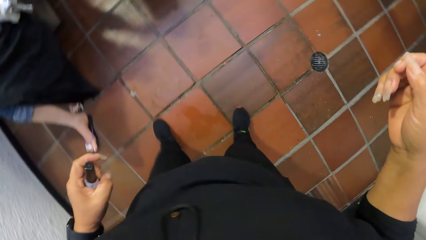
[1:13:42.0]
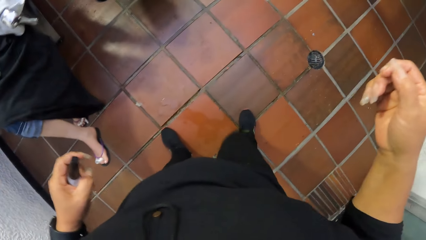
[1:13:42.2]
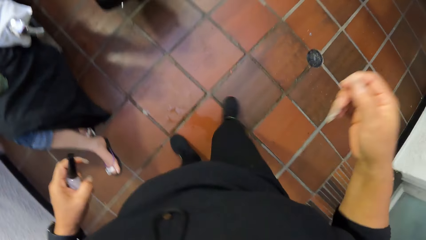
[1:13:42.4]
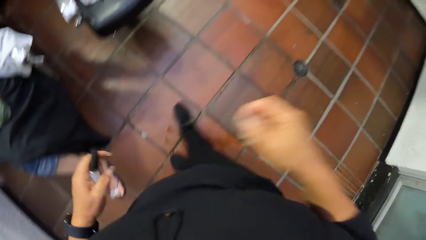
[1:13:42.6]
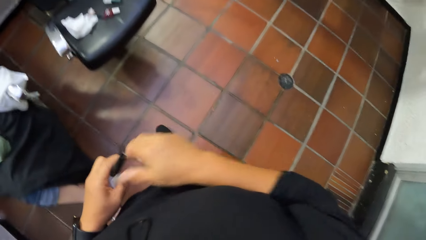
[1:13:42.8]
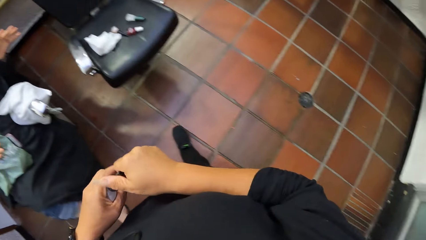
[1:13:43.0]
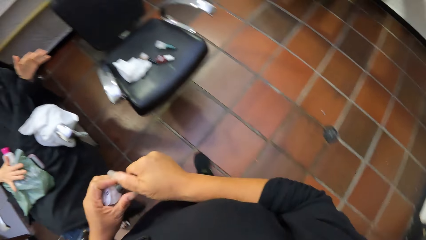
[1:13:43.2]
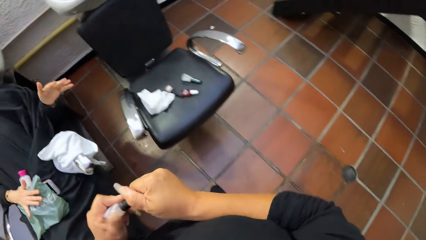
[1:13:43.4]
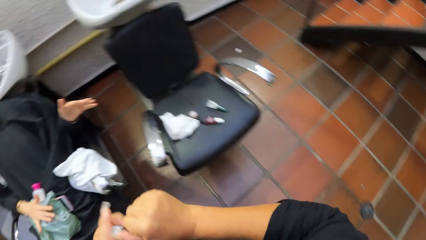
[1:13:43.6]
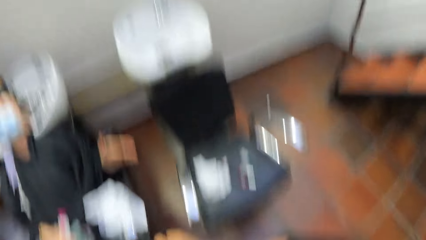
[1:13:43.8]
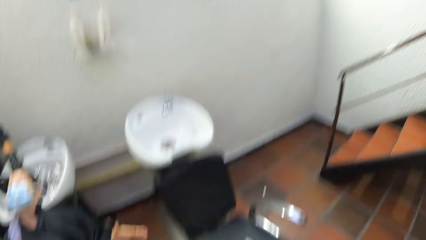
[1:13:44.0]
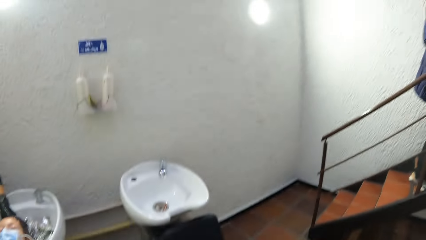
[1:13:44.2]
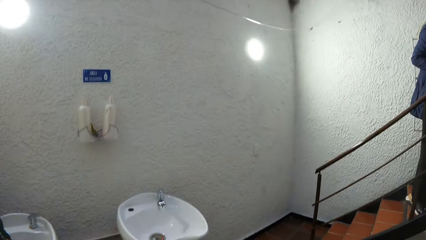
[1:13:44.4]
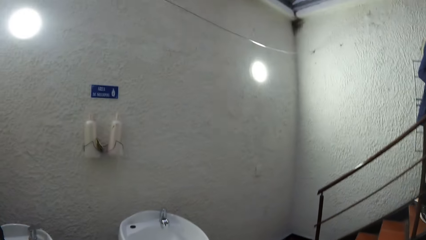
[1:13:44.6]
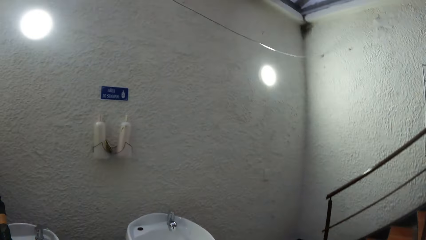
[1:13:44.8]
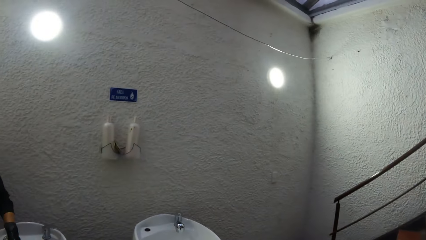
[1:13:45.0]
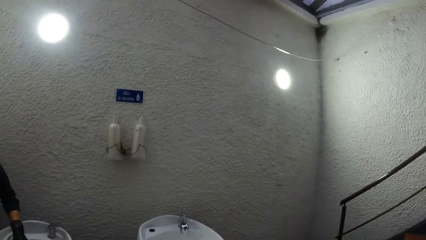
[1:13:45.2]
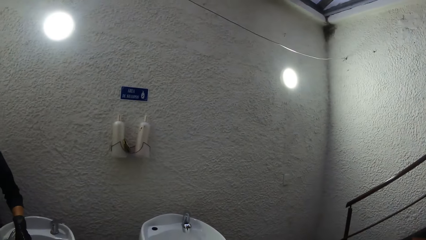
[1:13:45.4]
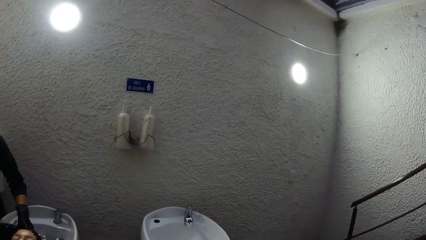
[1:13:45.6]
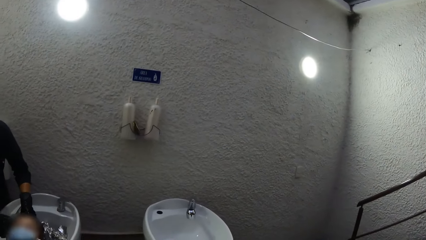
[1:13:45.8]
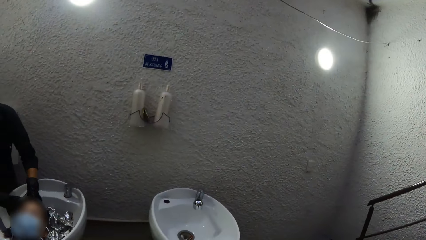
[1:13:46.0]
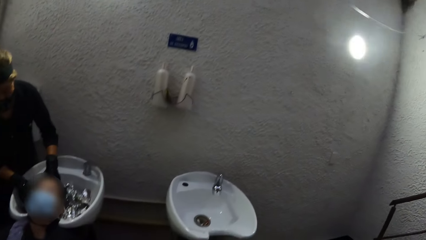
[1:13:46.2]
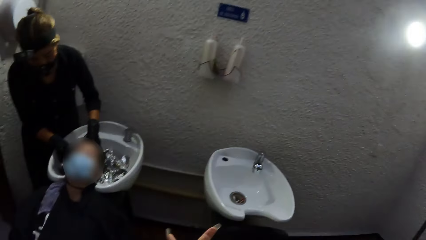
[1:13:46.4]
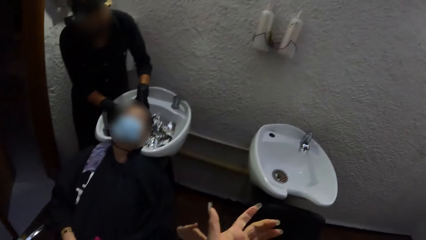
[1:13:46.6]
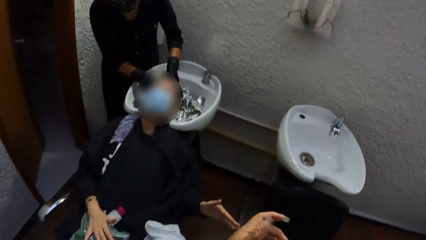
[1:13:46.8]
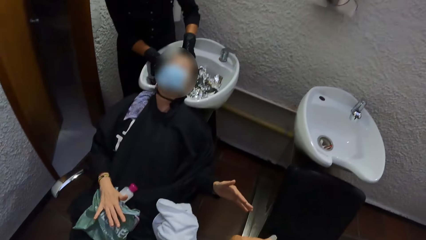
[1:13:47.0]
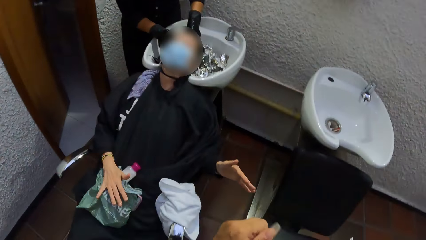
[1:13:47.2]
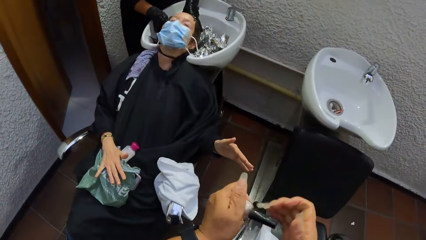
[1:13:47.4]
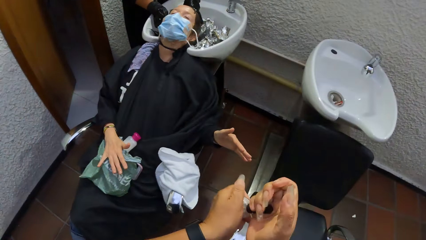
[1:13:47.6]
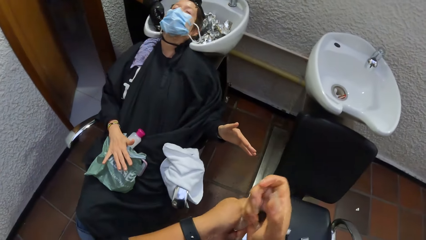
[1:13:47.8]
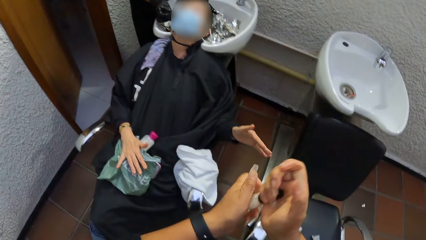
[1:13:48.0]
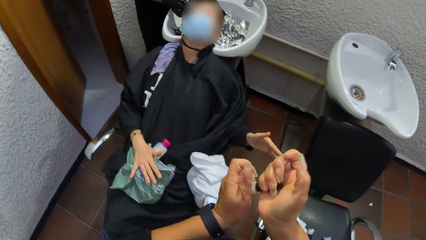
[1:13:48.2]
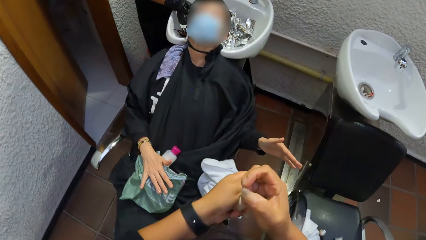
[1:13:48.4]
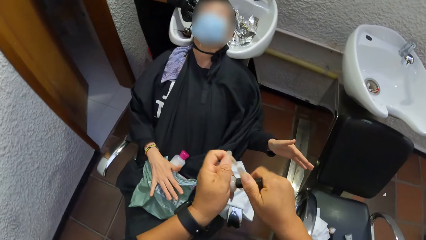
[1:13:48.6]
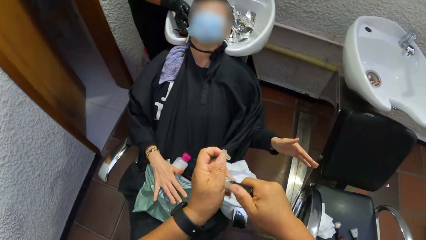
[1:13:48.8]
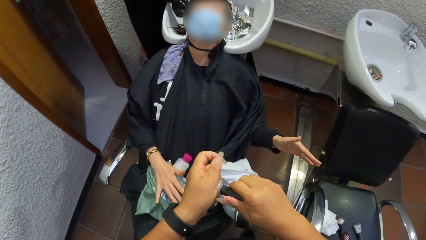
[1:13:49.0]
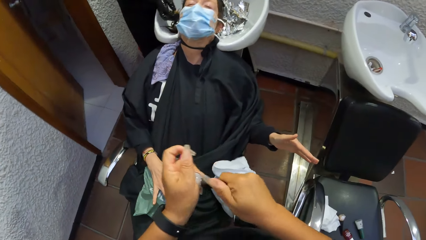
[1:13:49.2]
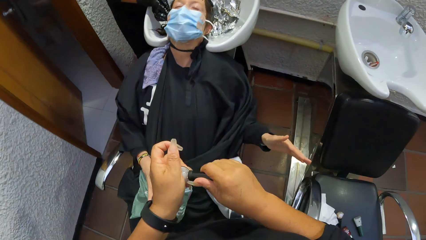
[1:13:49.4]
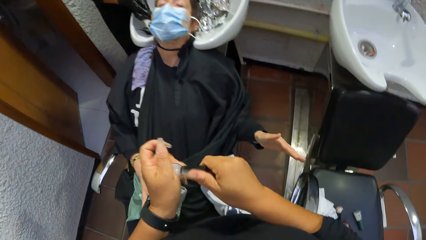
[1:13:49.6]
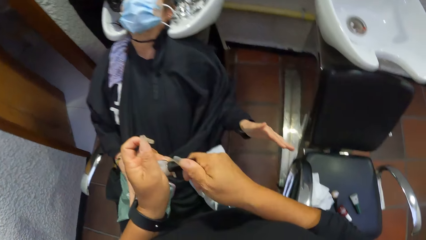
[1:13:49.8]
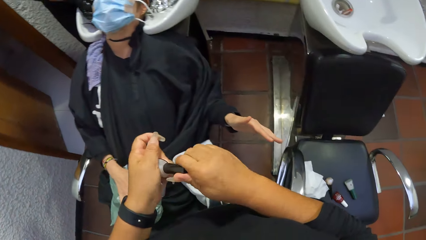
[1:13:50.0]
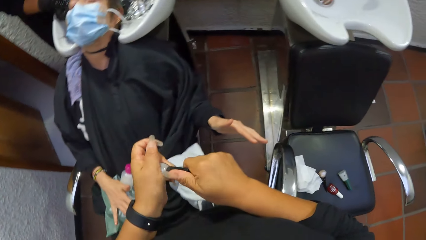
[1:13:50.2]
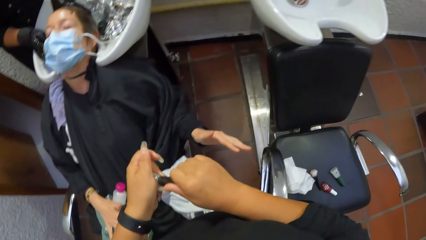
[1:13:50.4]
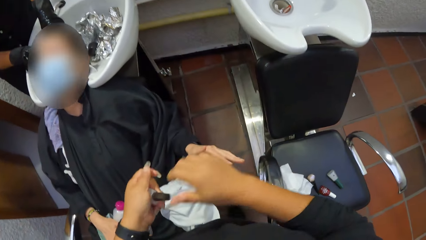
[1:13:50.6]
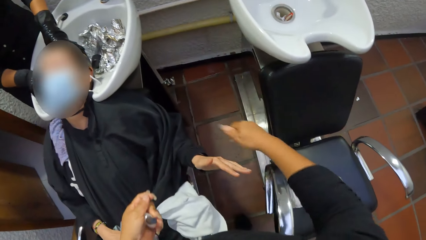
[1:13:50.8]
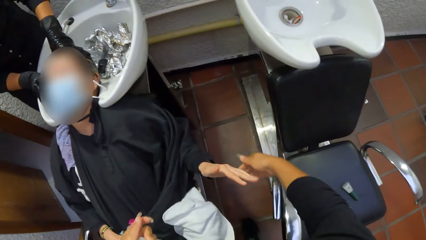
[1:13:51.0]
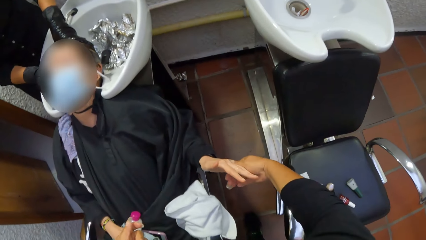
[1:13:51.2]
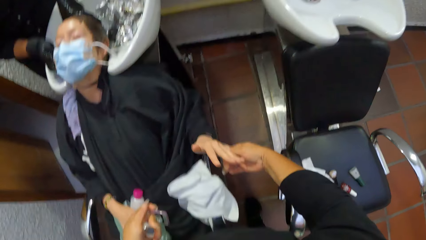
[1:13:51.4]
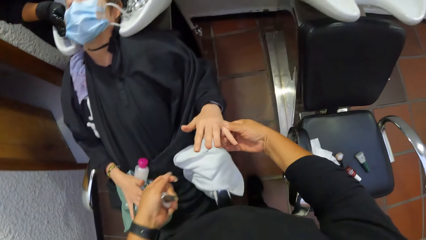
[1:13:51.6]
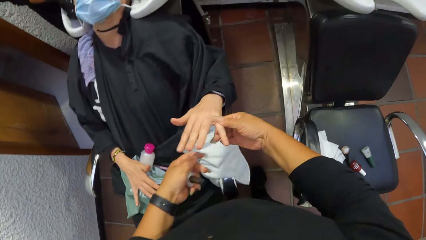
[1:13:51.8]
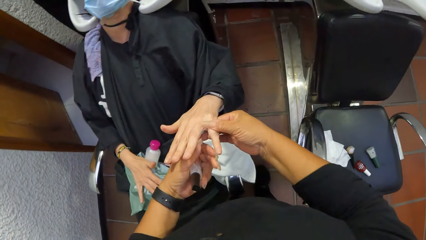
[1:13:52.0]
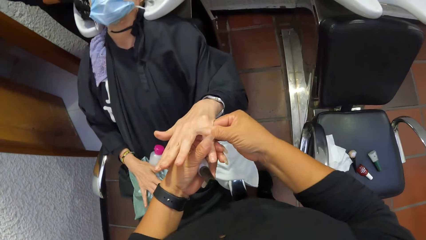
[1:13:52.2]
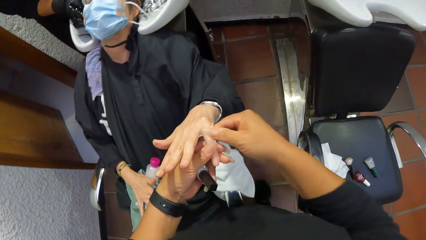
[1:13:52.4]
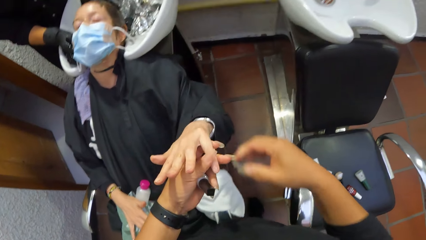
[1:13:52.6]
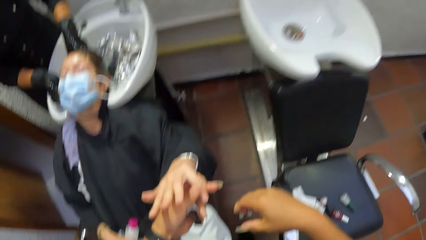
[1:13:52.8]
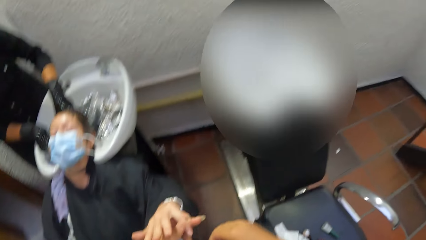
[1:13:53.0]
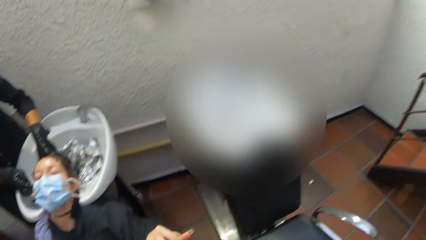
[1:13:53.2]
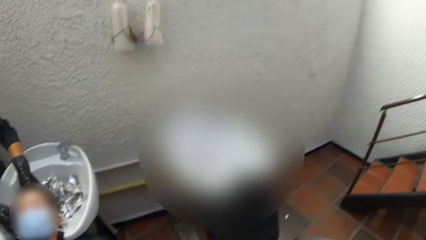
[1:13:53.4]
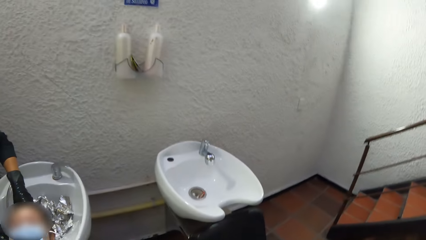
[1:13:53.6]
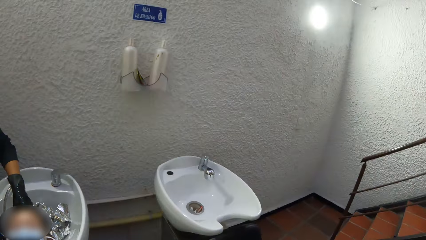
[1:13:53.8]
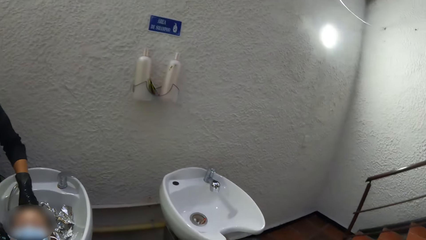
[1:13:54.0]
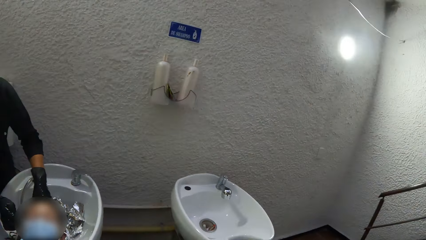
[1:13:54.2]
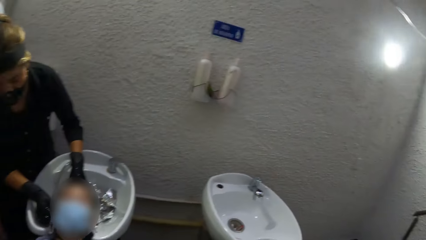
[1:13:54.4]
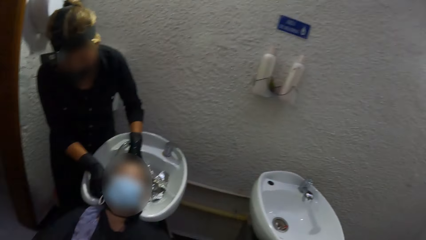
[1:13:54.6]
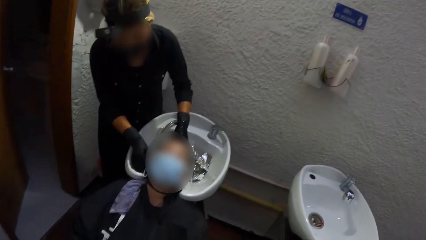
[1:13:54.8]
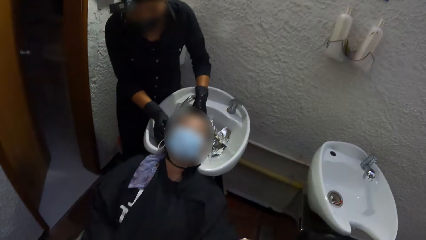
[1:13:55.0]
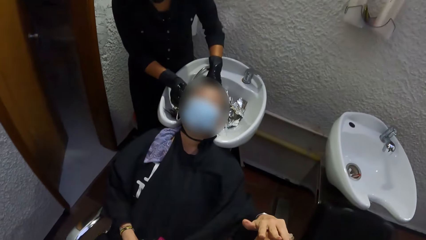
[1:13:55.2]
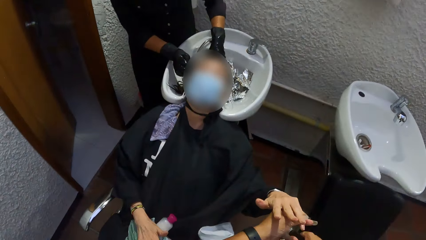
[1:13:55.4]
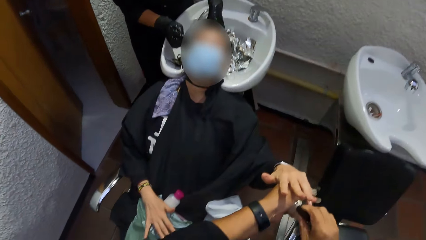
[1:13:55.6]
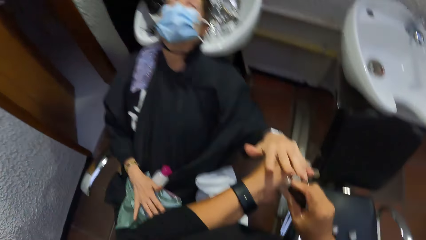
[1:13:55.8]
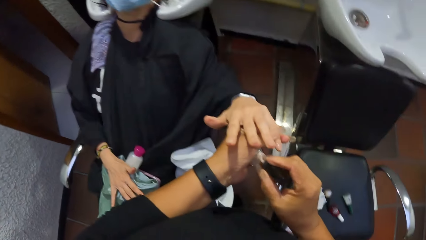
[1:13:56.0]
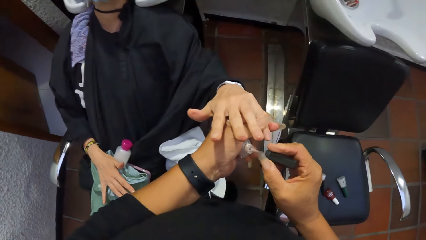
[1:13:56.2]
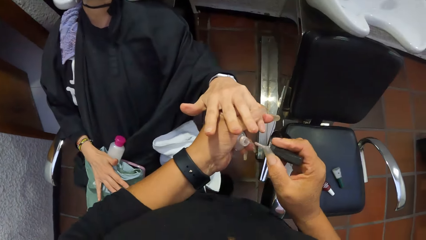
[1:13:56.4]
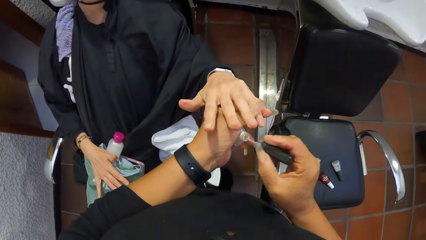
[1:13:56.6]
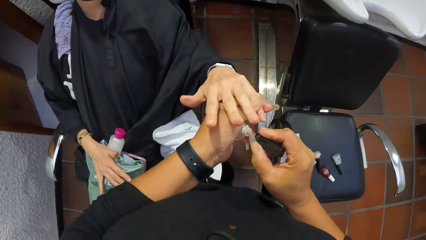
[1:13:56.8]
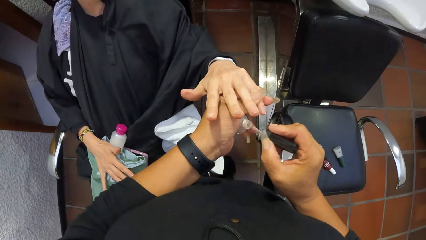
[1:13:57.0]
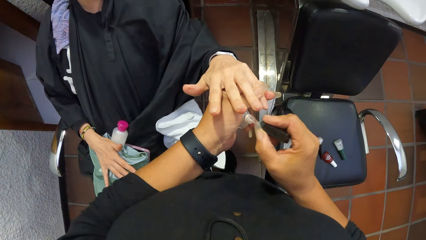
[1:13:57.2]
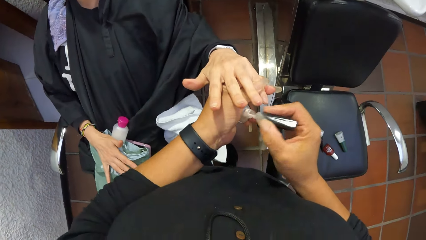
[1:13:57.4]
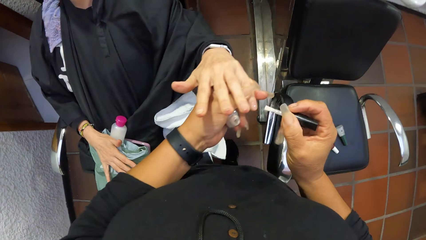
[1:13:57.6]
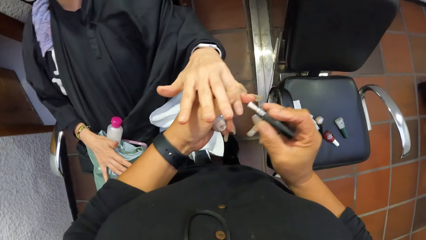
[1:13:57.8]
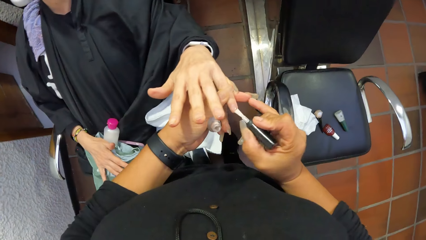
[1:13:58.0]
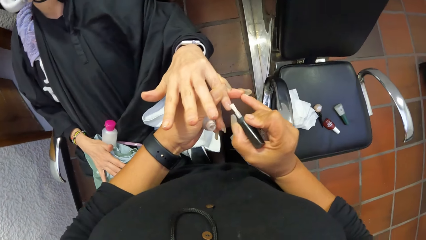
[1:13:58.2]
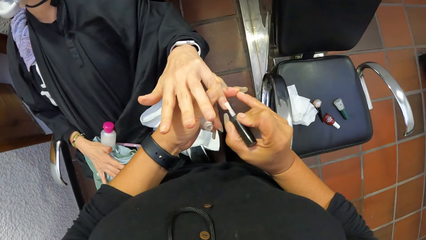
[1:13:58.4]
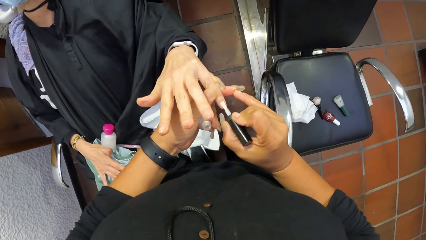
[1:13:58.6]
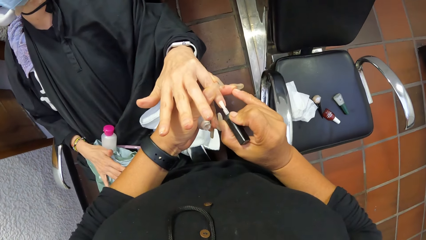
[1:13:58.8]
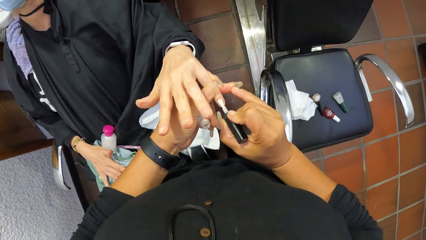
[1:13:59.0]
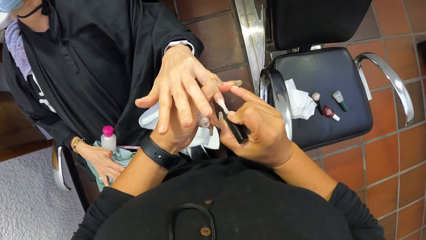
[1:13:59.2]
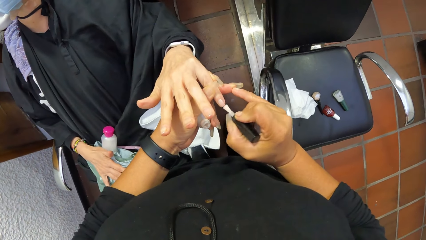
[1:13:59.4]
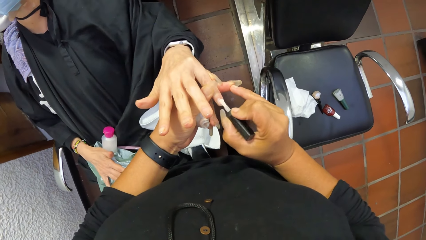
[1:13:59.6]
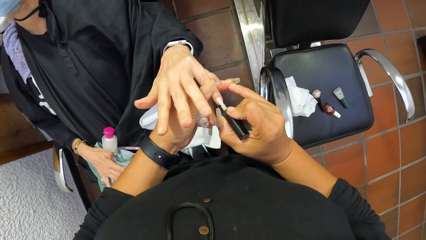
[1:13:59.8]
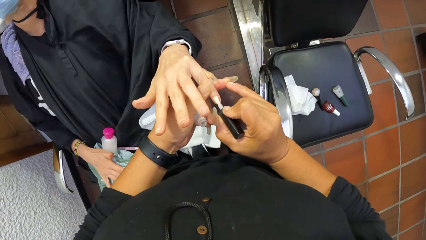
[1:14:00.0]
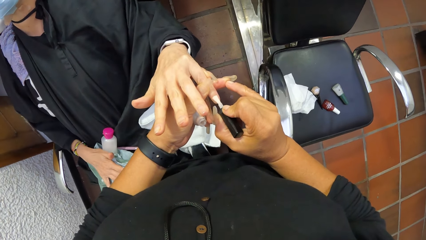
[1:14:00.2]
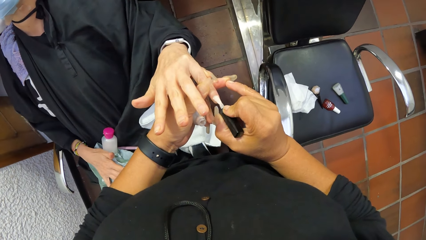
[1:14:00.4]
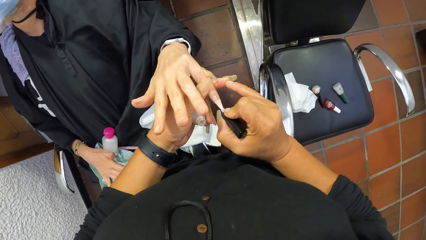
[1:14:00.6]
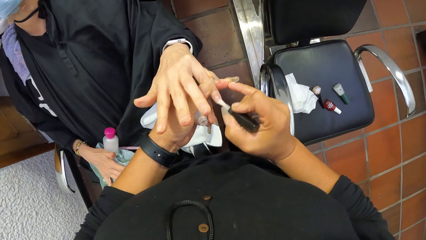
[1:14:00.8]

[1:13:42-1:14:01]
The camera wearer relaxes her legs by motion. She holds the top of the nail polish. She looks at the wall. She opens the nail polish. She passes the left hand of the woman to her left hand with her right hand. She holds the woman's hand. She looks at the sink. She turns around. She removes the nail polish brush from the nail polish container with her right hand. She applies the nail polish to a right finger of the woman with the nail polish brush in her right hand.
